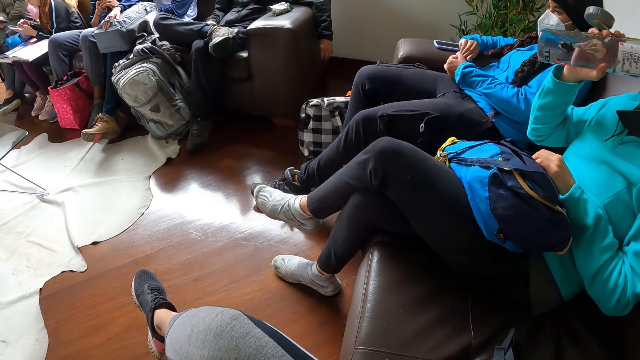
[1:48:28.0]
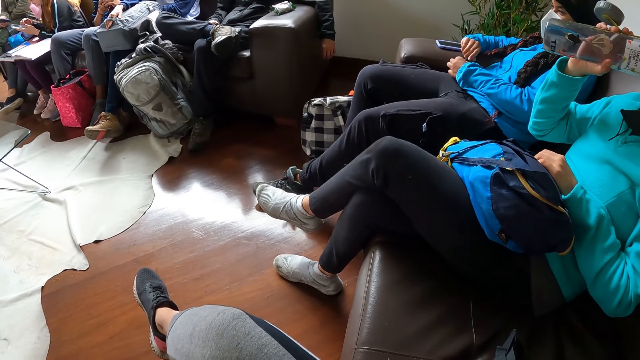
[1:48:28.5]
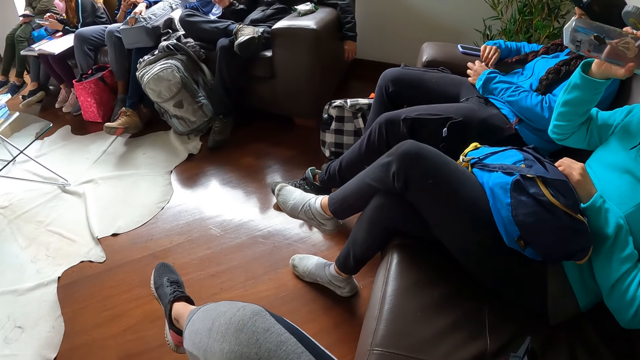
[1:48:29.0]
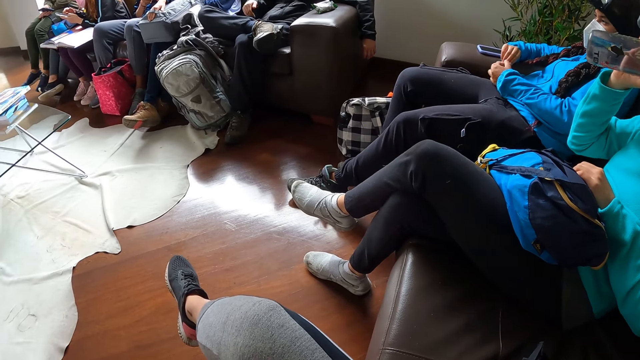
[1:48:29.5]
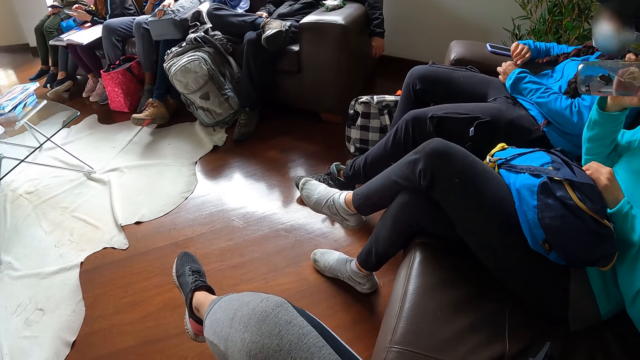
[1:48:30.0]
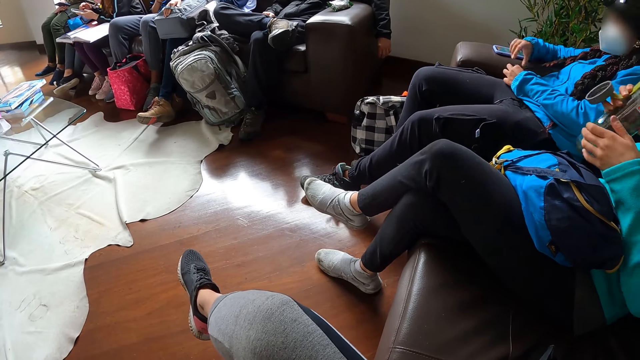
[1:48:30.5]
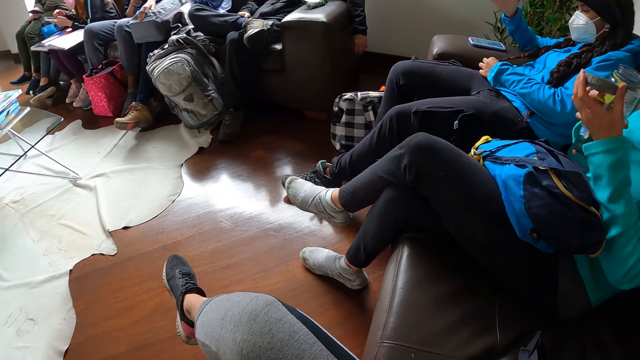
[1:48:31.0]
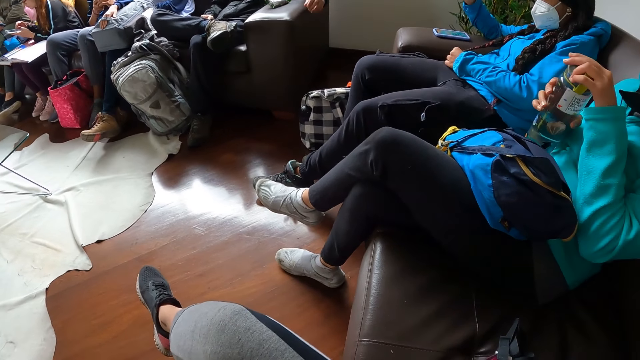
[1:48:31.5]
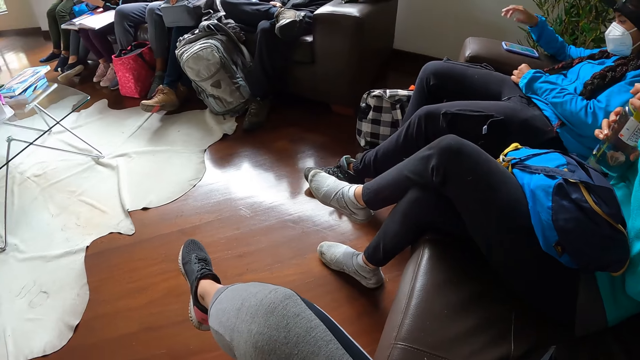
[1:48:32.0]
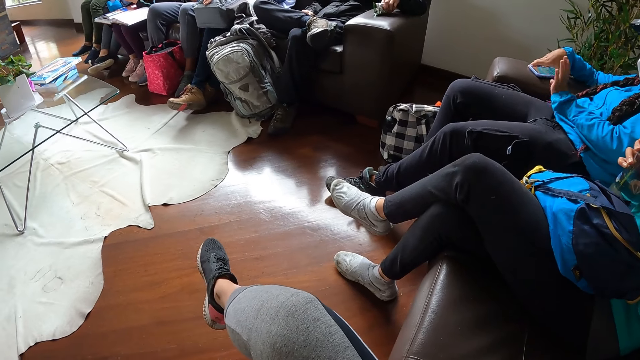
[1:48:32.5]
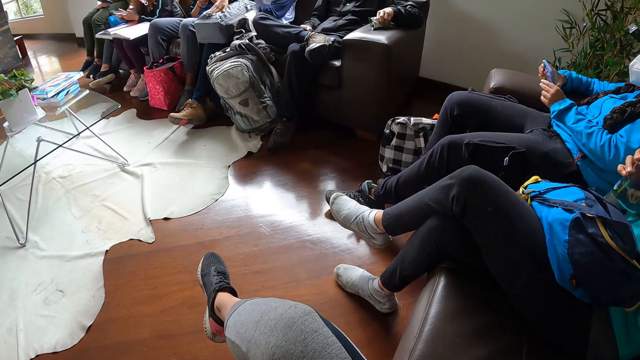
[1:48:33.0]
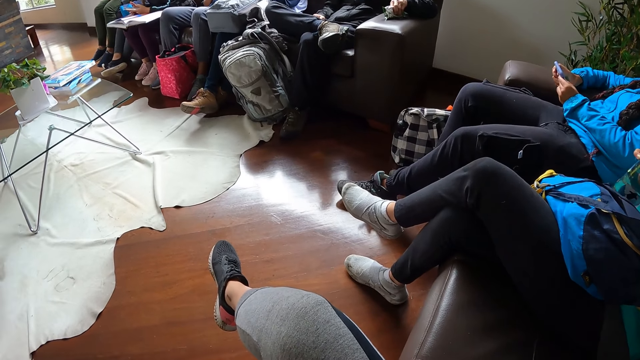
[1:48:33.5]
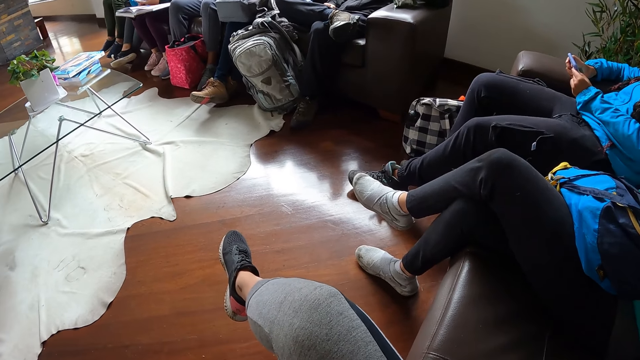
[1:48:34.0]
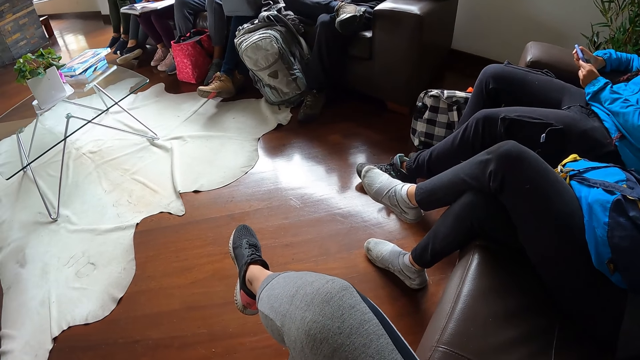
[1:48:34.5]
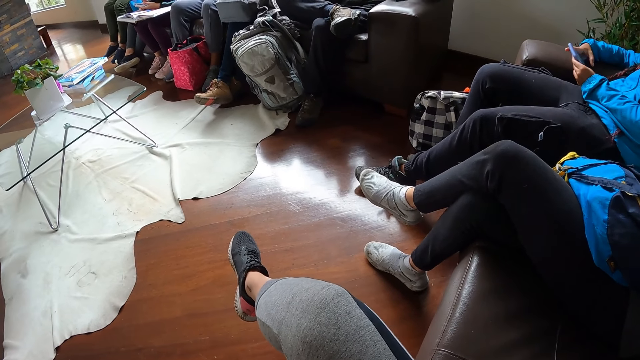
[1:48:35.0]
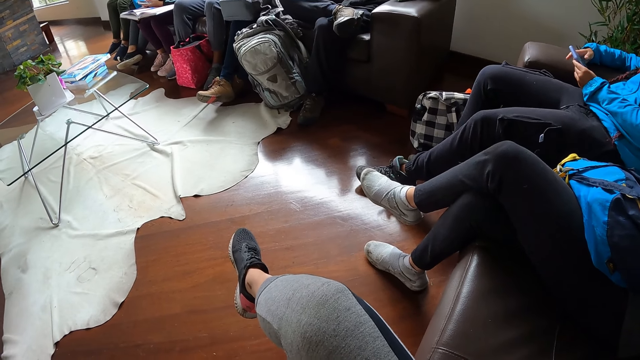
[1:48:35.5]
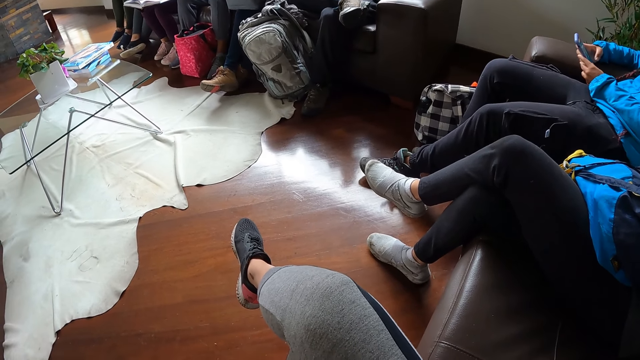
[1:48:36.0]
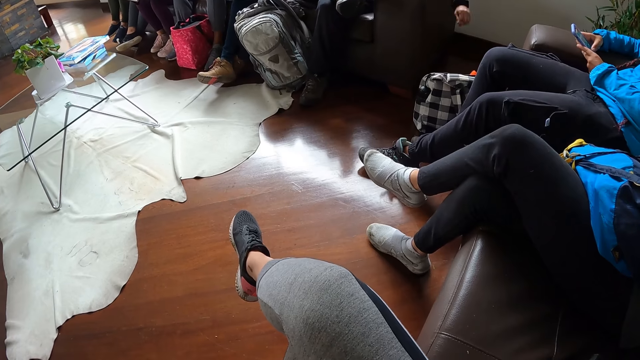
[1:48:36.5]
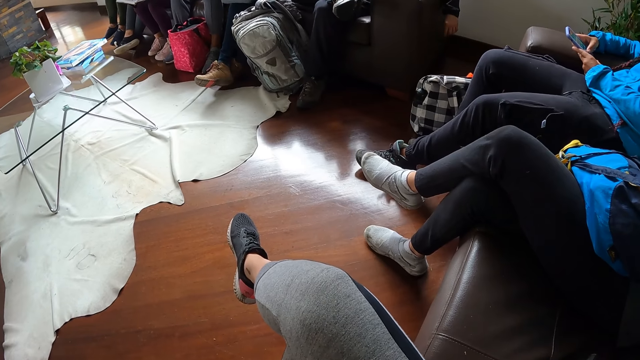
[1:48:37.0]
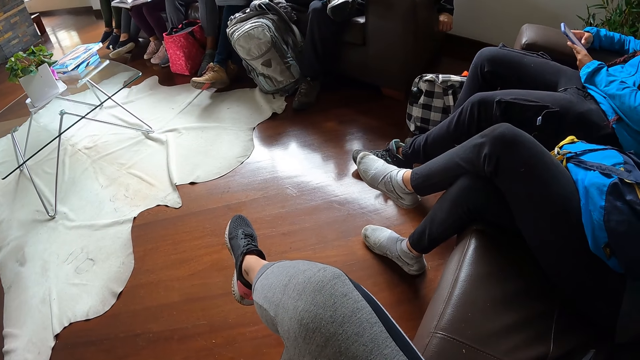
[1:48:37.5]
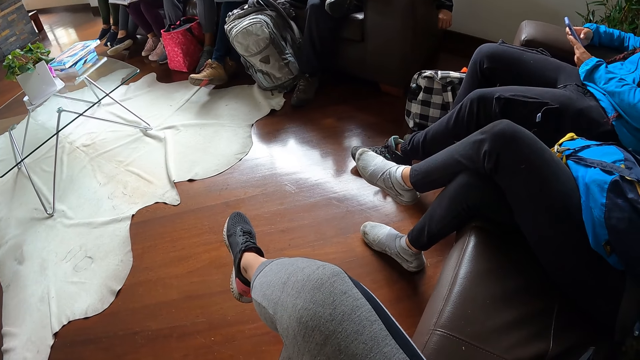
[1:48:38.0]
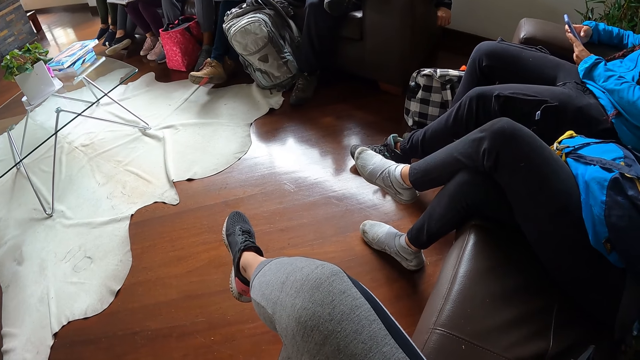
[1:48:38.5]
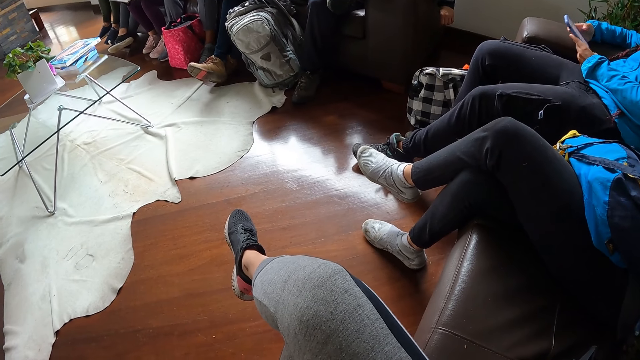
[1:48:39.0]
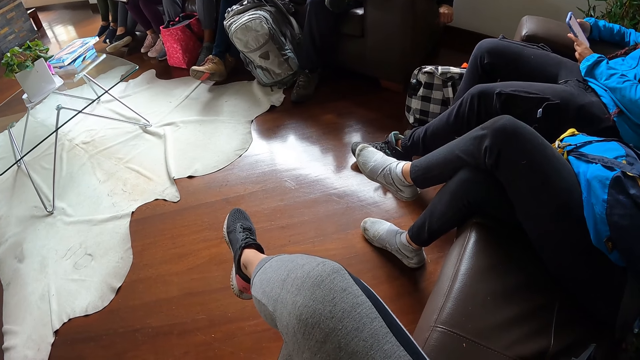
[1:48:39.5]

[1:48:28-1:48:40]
A woman closes the water bottle. Another woman uses her phone.

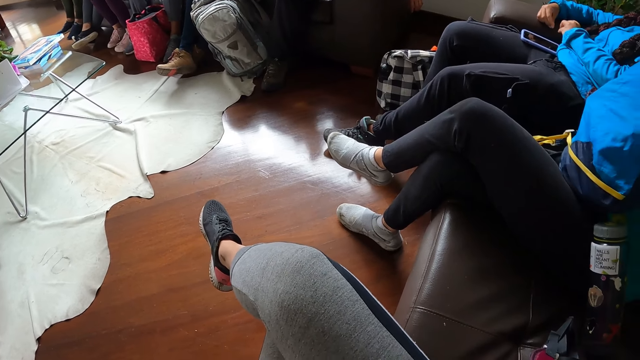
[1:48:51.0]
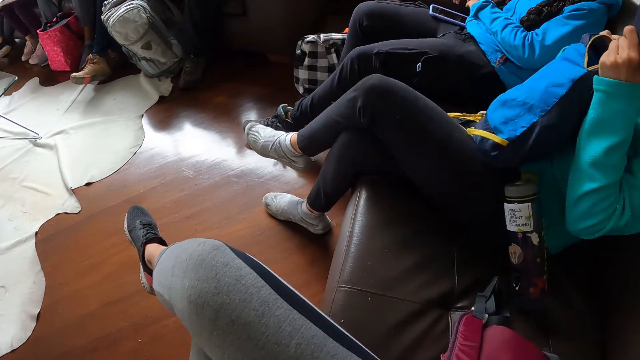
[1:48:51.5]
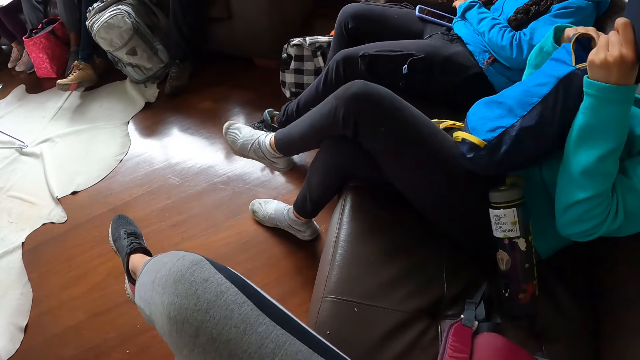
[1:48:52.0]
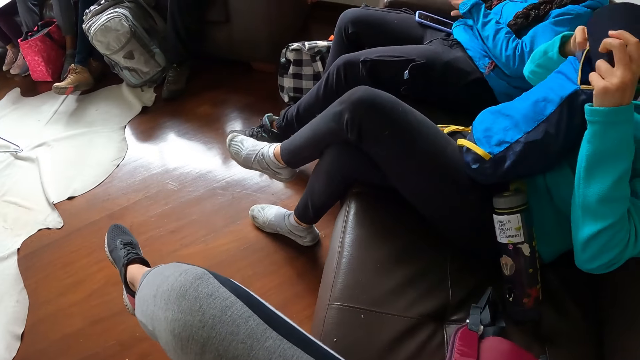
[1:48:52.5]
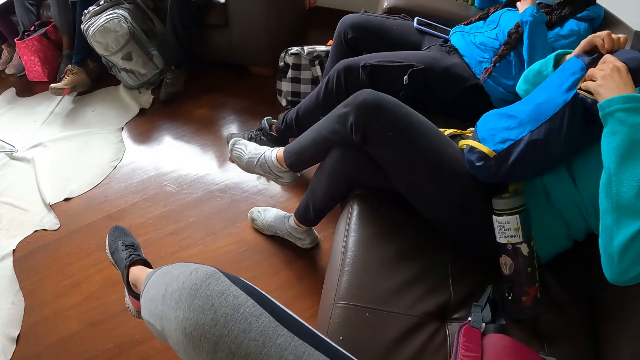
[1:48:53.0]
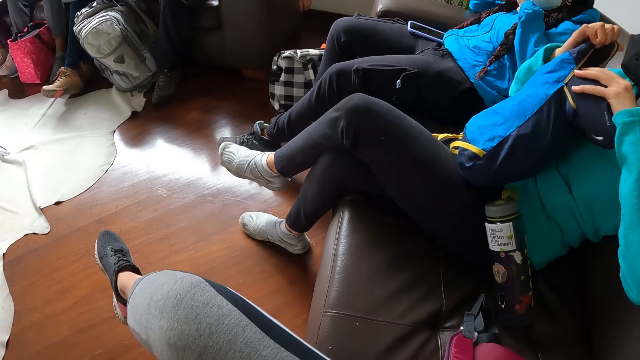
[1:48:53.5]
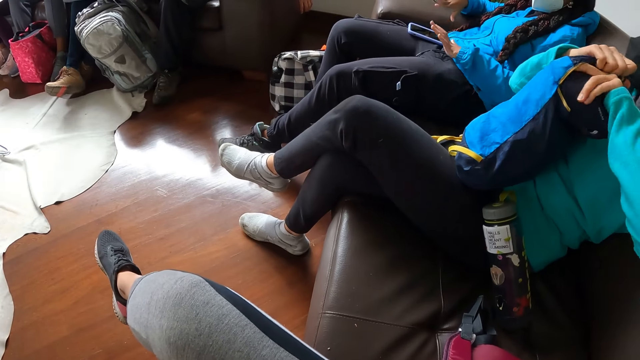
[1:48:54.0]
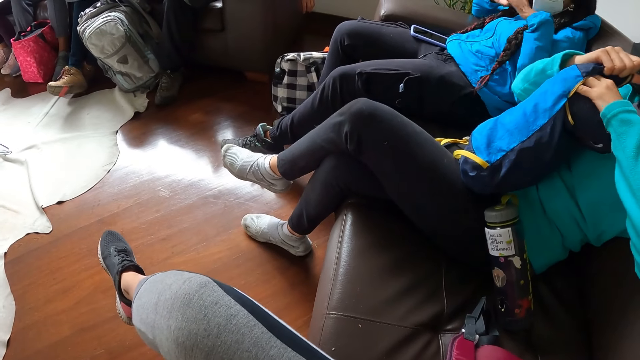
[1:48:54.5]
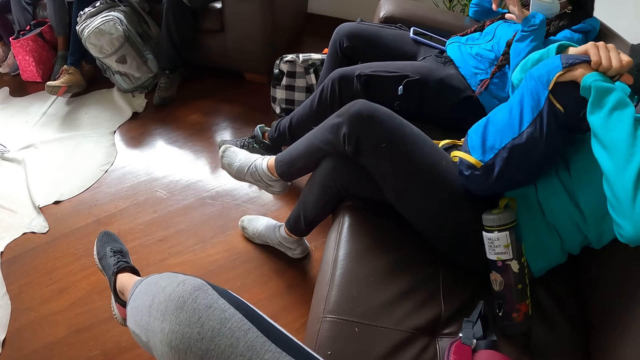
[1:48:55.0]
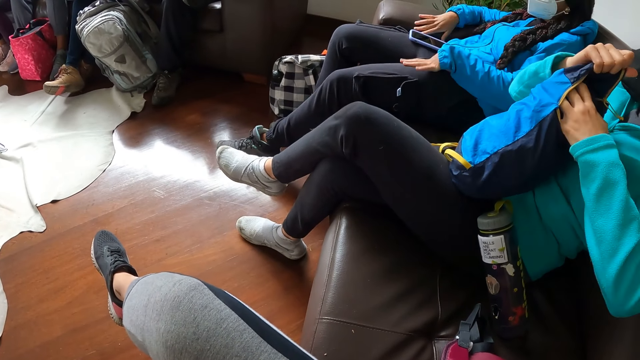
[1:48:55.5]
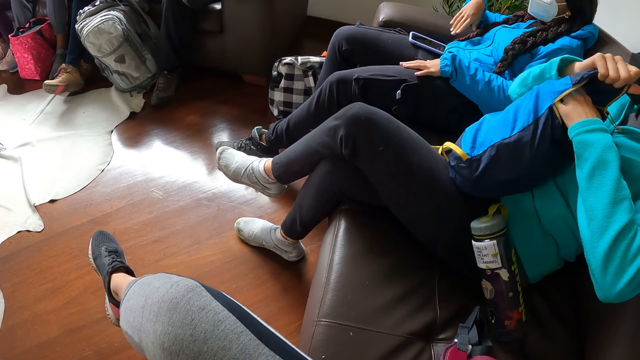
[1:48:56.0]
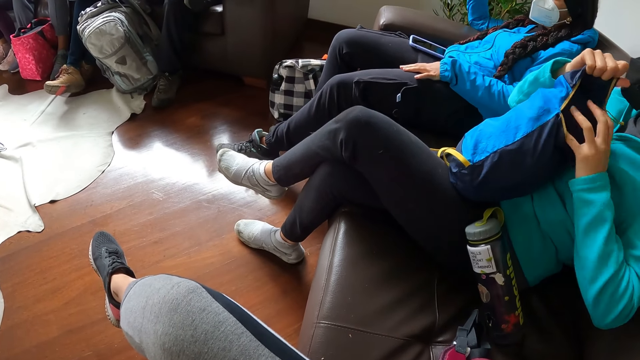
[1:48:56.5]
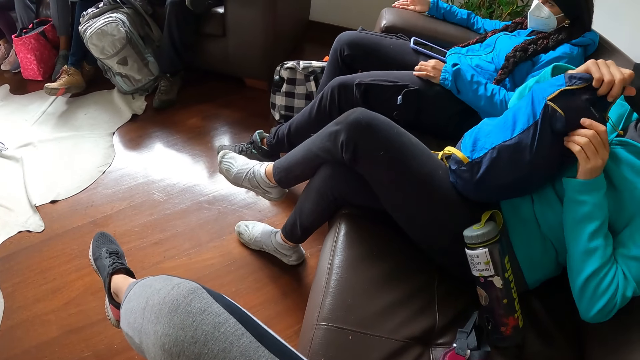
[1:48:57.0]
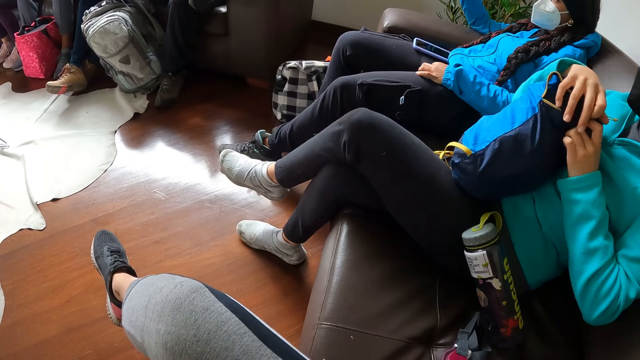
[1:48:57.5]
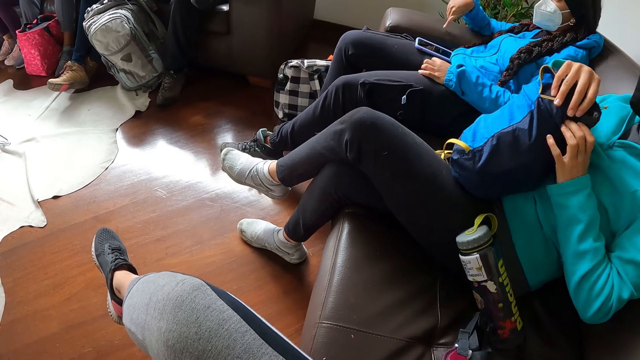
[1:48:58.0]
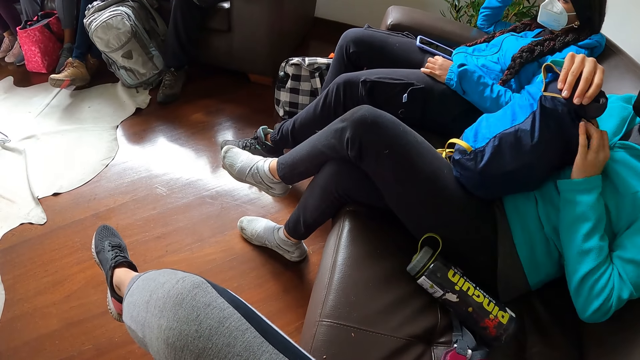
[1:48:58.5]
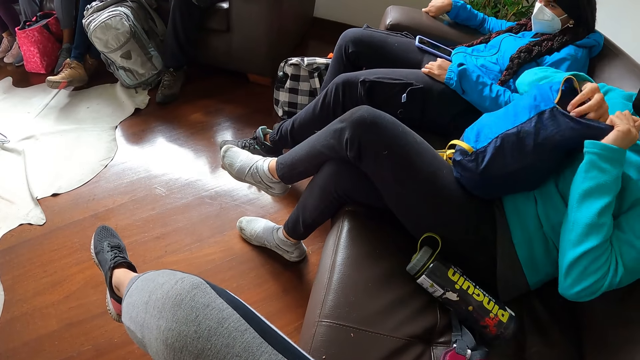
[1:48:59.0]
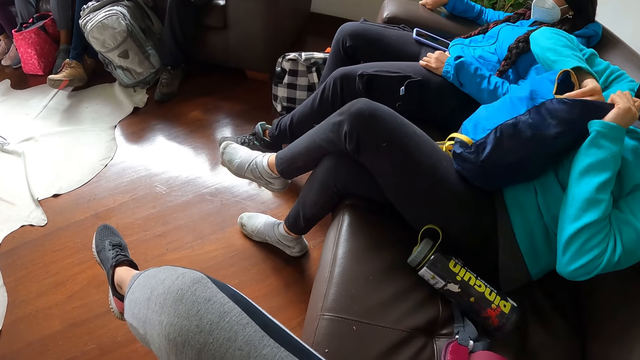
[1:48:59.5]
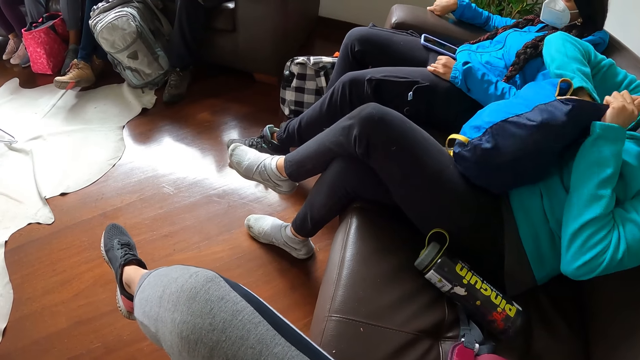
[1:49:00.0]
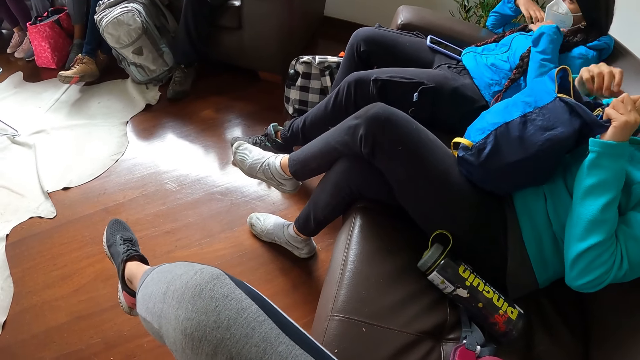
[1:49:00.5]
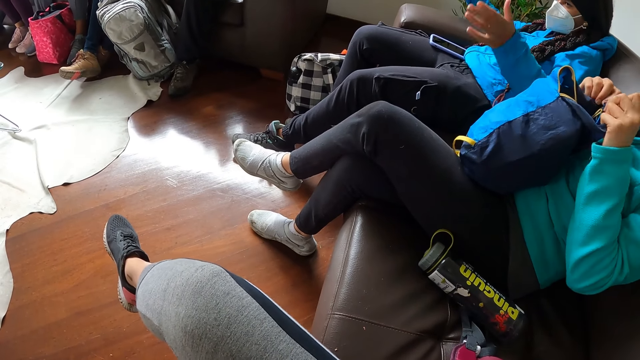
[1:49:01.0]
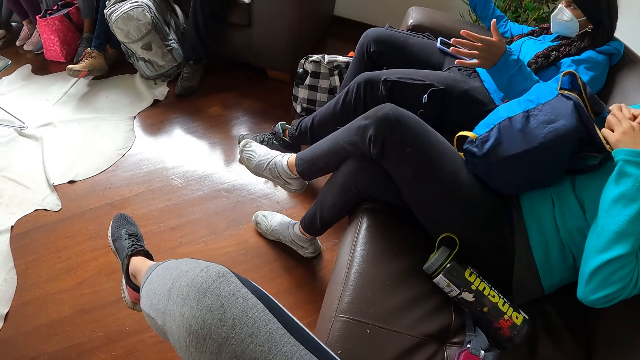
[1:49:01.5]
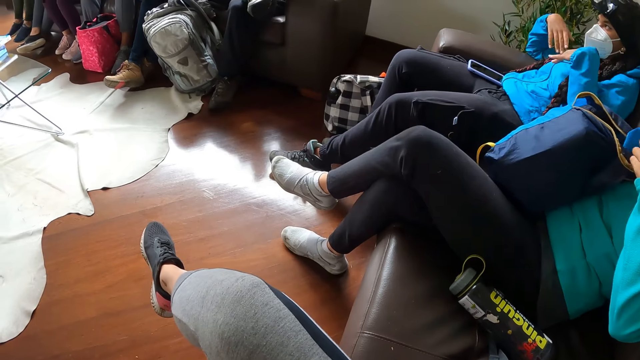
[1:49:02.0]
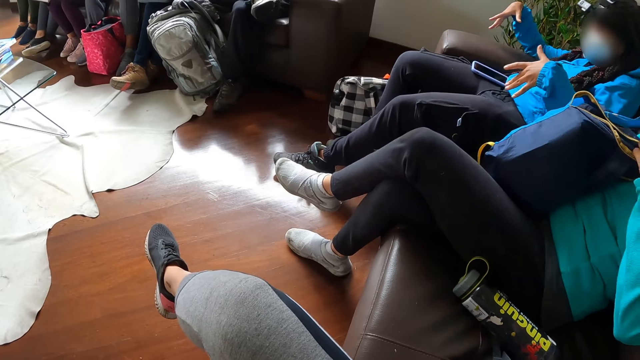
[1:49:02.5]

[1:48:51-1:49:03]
The woman holds a bag with both hands. The woman puts something in the backpack.
